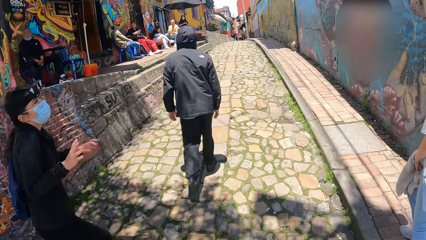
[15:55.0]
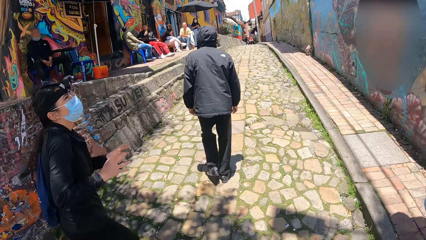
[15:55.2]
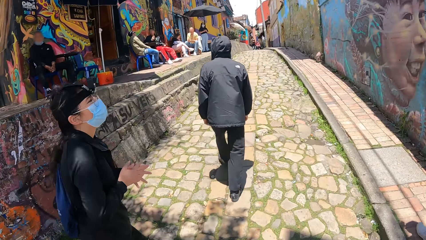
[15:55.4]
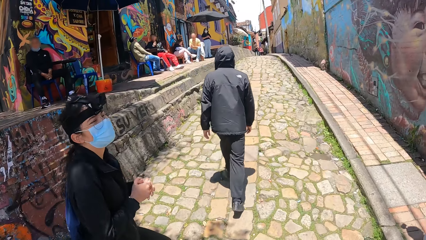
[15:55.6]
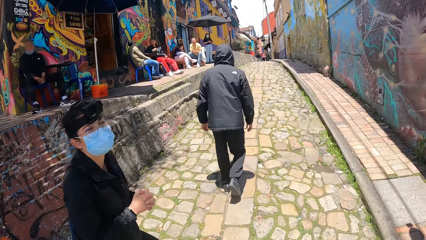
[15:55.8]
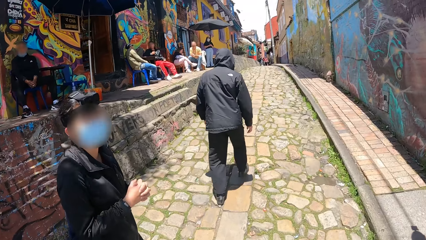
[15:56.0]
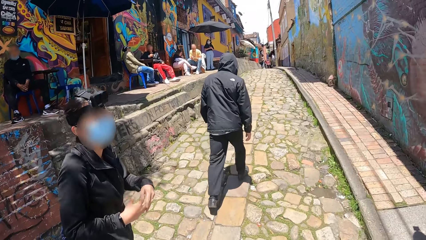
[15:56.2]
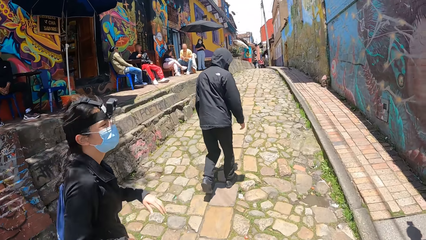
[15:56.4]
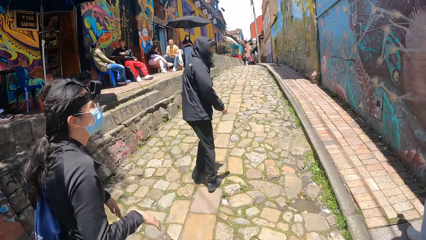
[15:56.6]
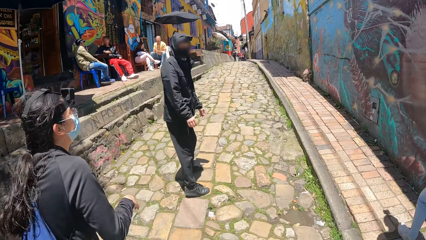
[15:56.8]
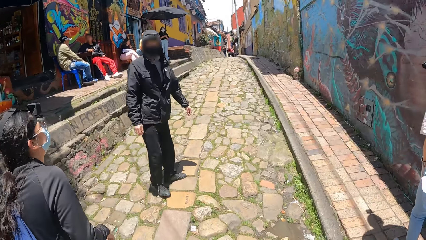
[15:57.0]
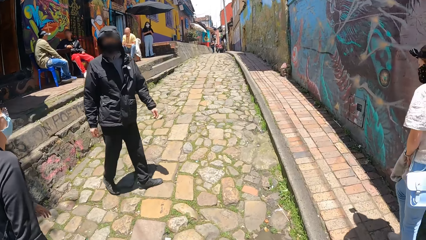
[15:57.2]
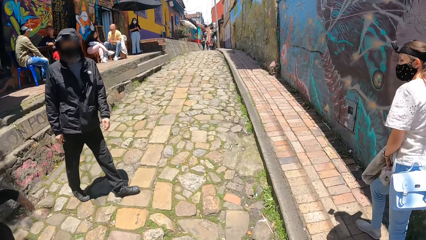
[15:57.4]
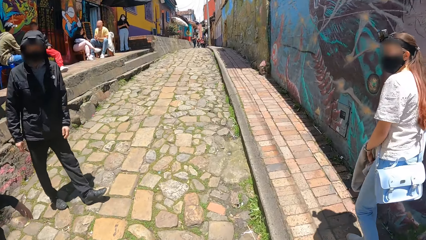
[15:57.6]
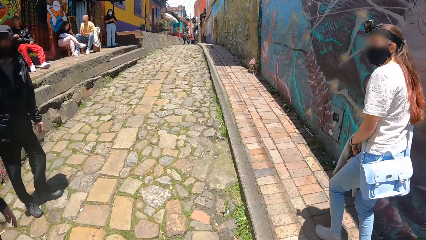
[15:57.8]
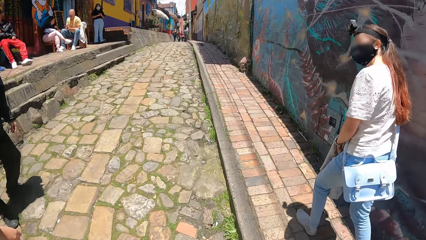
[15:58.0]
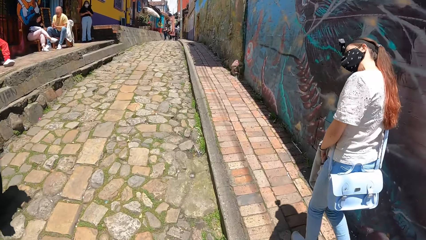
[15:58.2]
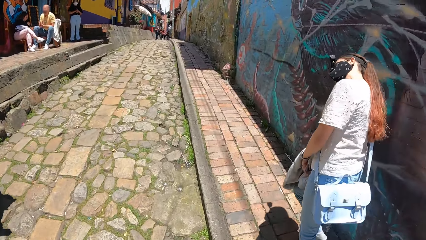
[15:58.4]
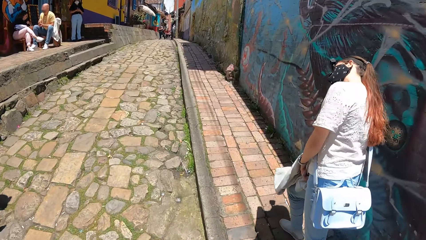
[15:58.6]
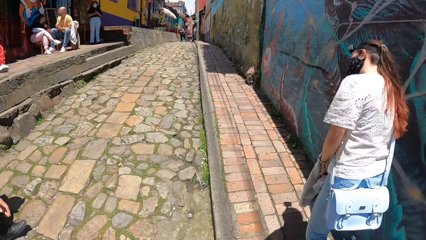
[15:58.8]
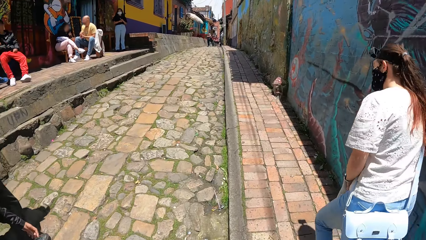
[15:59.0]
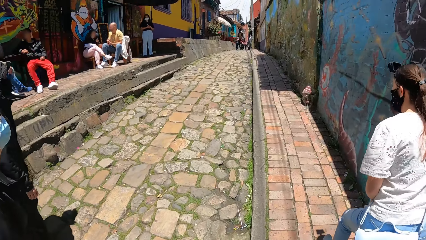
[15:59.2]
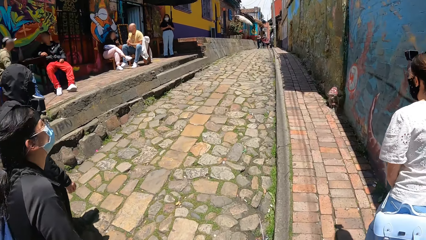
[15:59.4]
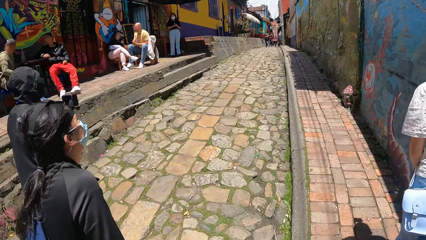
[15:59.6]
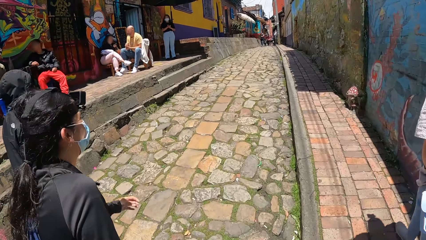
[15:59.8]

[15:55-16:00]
A lady interacts with another lady.

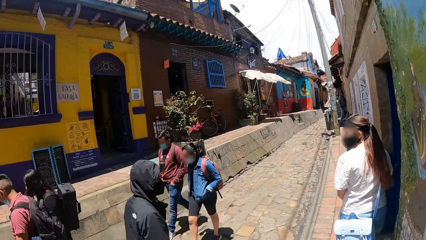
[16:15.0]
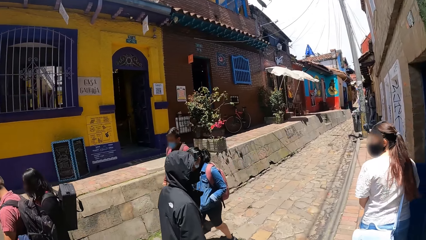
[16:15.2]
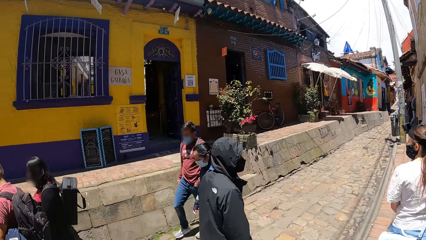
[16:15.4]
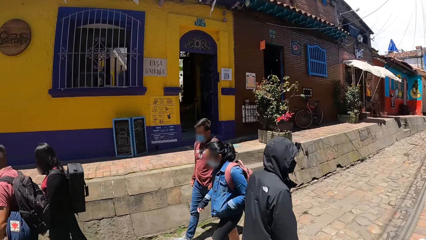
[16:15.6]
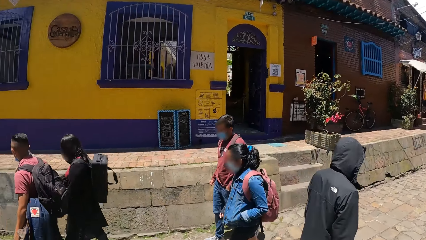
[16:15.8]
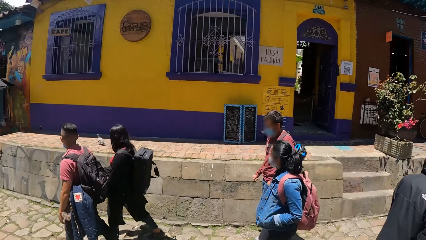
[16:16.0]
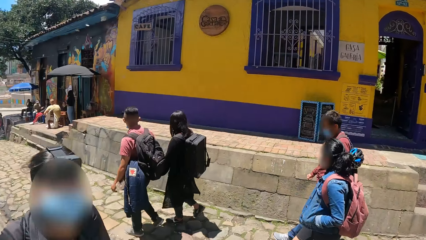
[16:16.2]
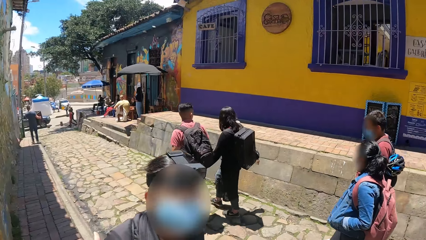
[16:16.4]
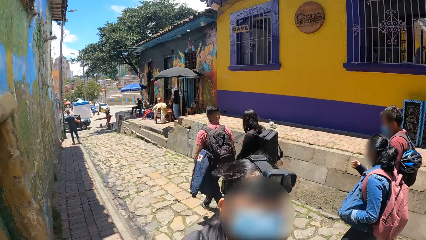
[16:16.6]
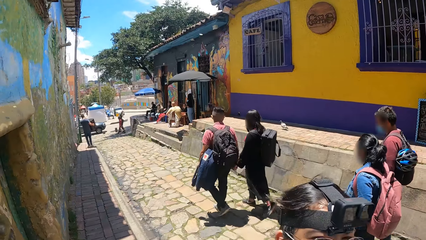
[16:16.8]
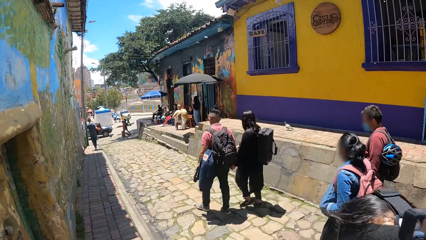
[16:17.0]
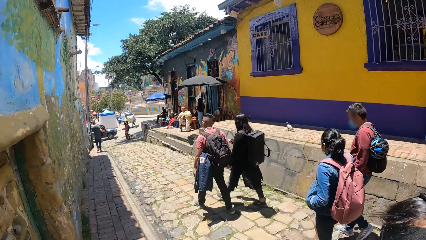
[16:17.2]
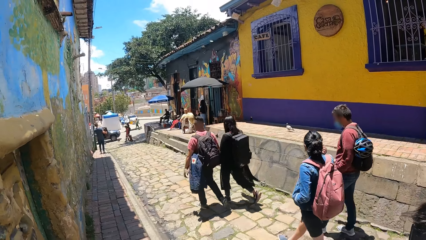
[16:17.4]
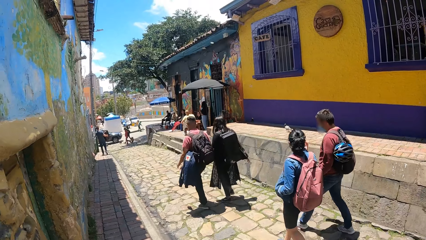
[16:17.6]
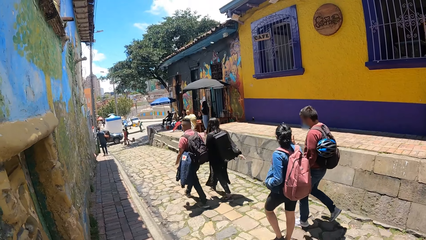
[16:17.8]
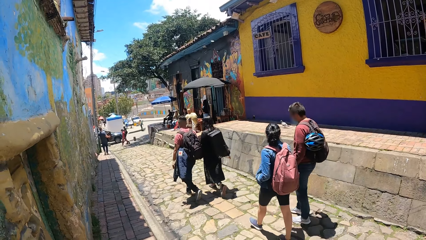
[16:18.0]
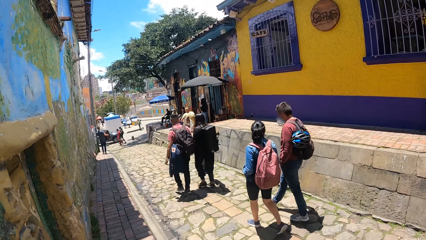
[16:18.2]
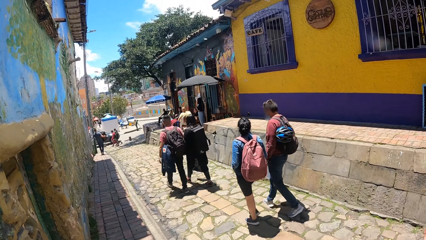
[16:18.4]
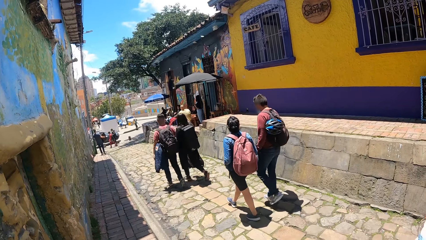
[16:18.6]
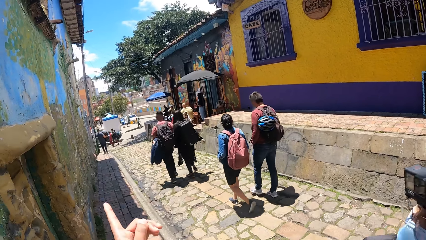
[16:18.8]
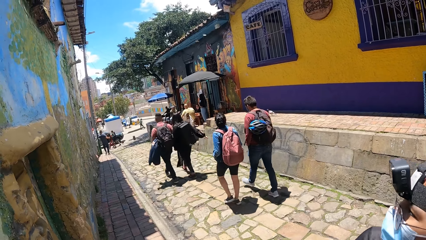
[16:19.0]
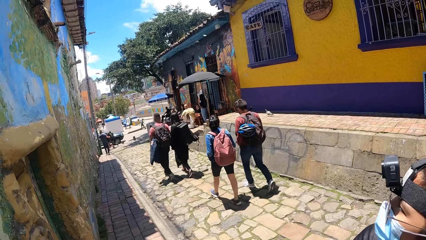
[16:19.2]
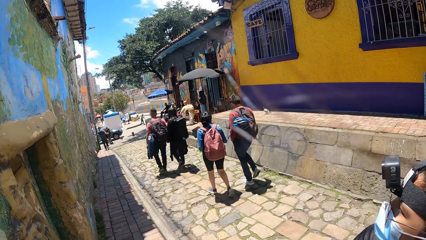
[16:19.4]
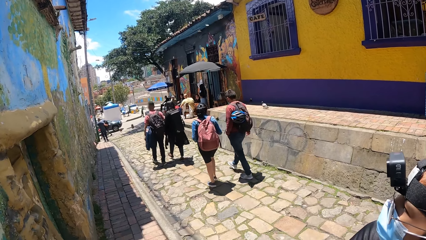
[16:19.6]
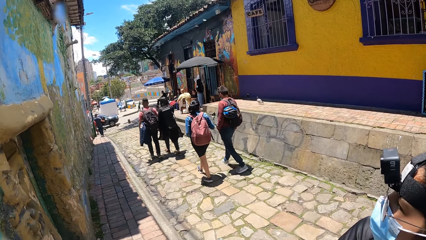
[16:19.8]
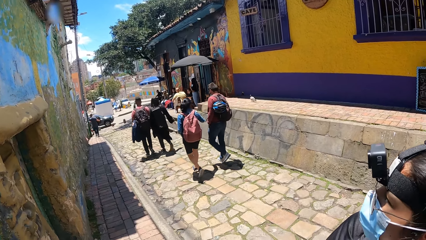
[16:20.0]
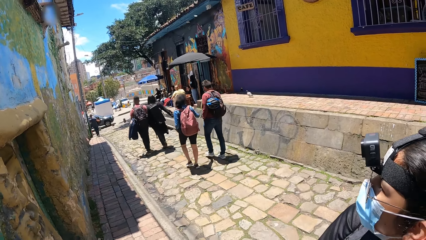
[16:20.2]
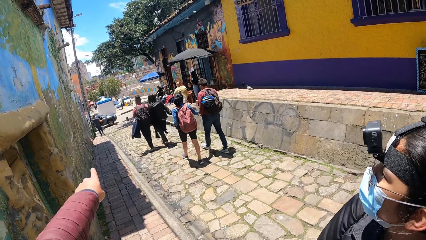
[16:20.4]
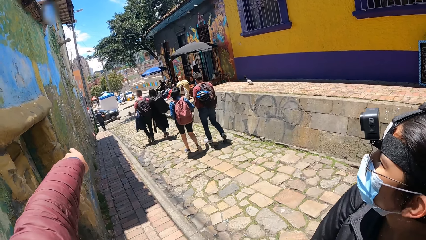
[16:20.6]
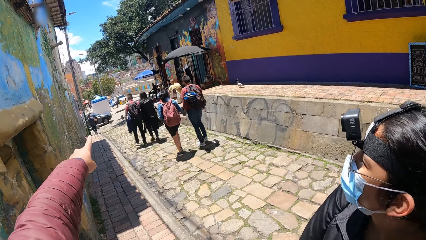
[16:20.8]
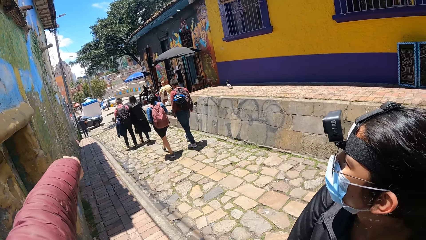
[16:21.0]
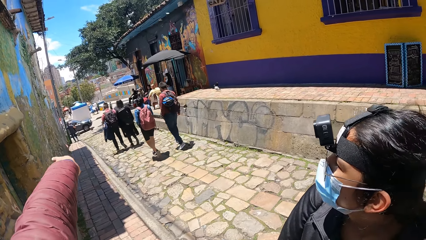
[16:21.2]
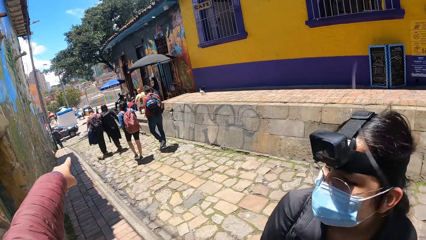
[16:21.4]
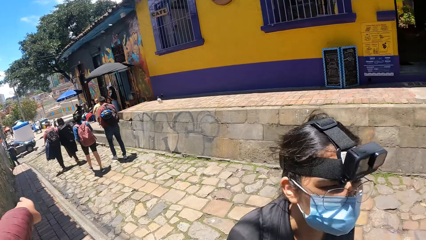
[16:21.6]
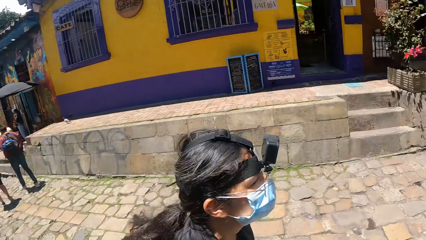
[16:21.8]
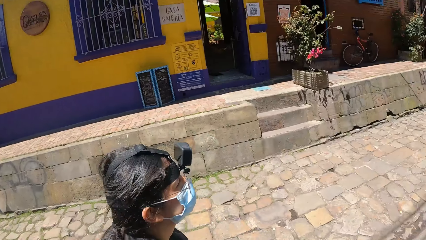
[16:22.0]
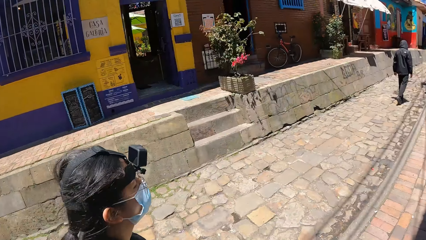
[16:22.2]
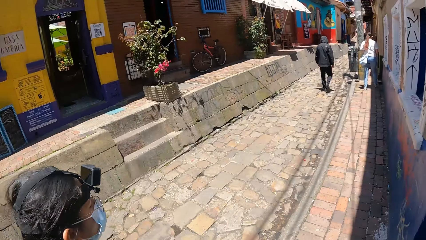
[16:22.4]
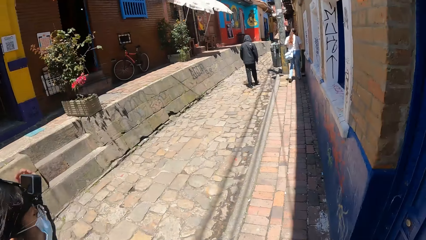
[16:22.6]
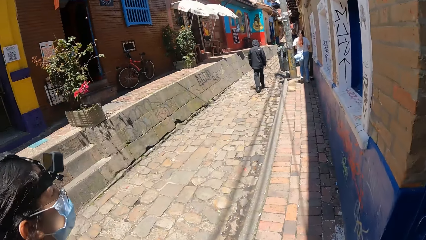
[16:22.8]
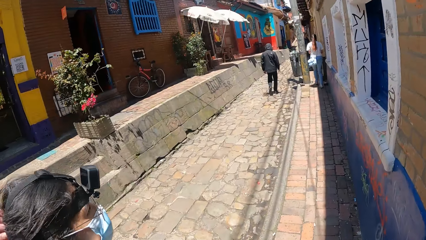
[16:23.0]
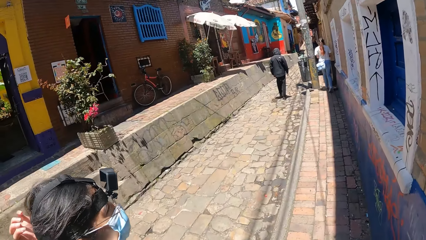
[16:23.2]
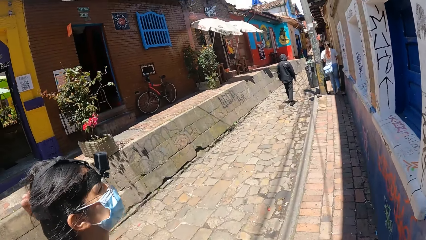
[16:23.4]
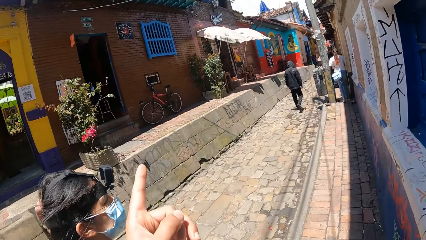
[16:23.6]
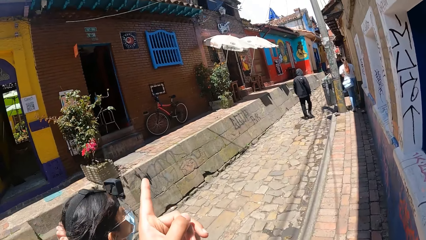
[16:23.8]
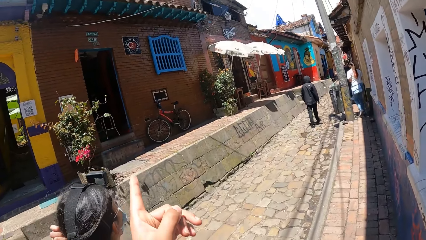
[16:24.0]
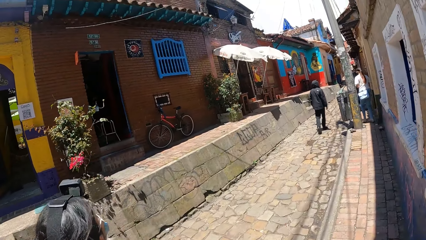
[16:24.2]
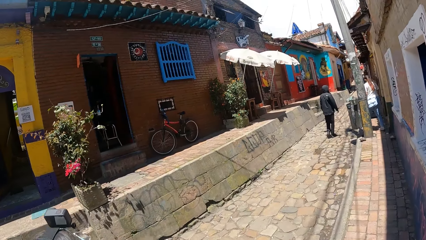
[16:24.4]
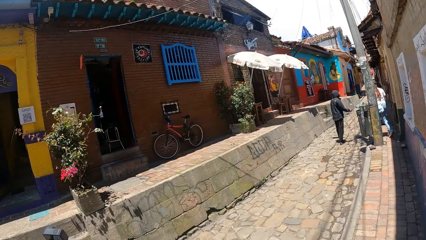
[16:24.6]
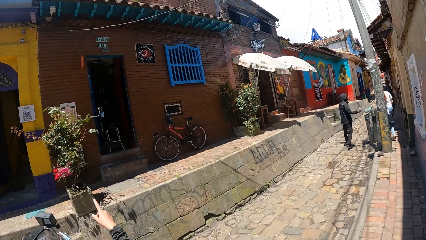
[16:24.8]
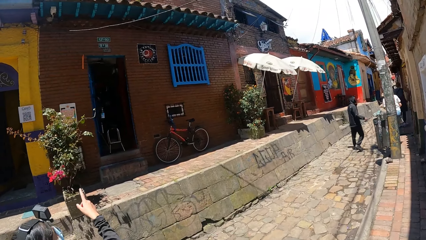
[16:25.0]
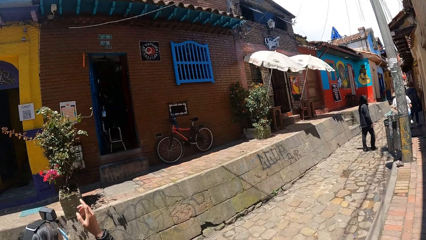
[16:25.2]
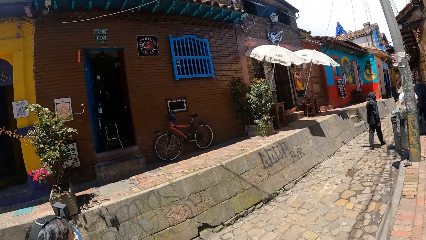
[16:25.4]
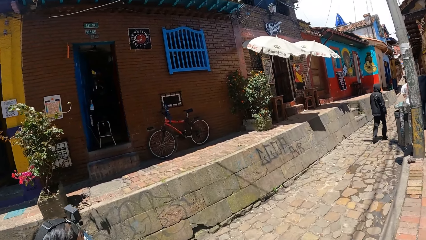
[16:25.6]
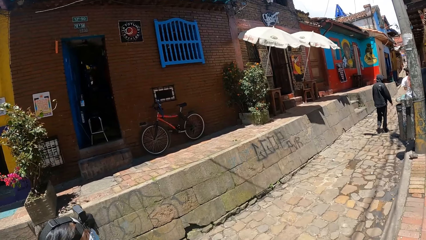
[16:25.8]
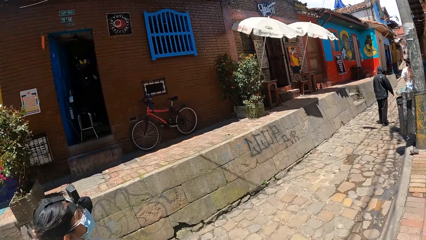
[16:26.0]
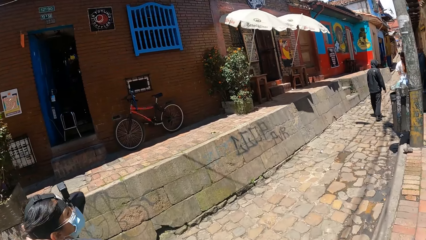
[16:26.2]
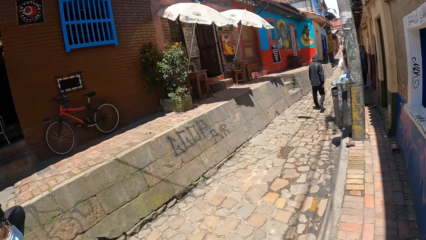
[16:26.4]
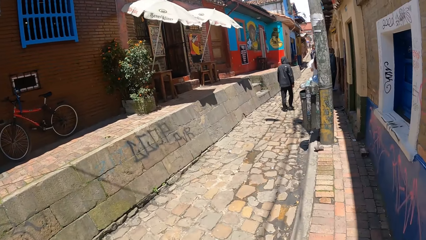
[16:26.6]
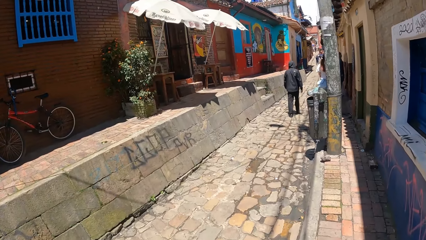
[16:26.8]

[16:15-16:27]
The camera wearer stops. They look around. They point. They interact with a lady. They walk.
